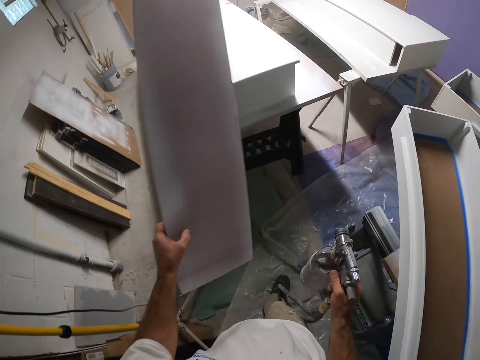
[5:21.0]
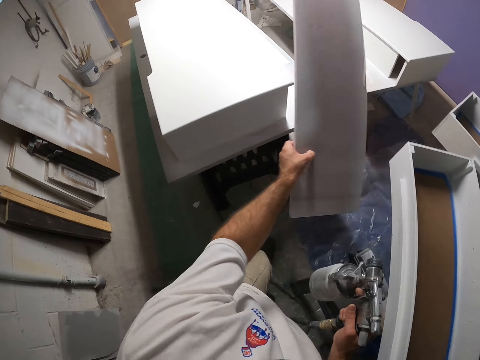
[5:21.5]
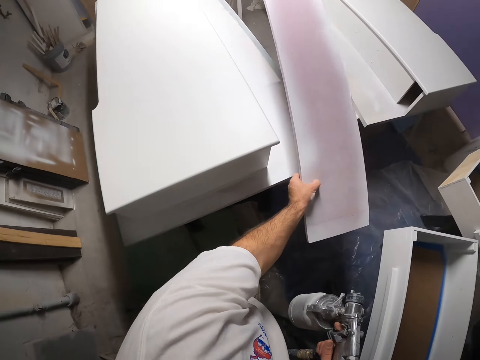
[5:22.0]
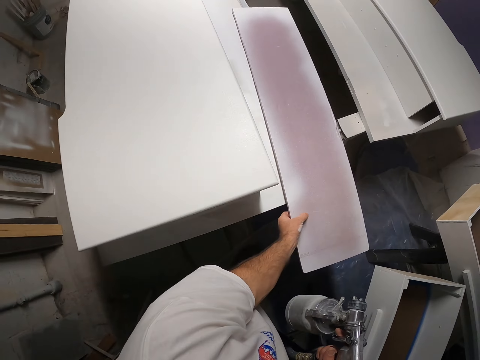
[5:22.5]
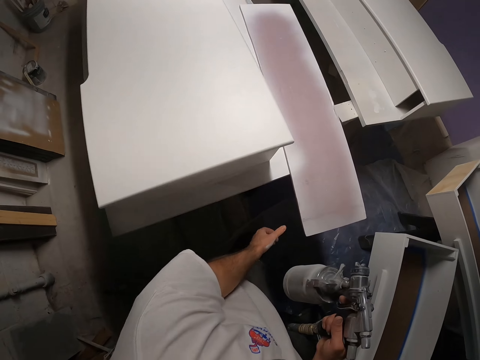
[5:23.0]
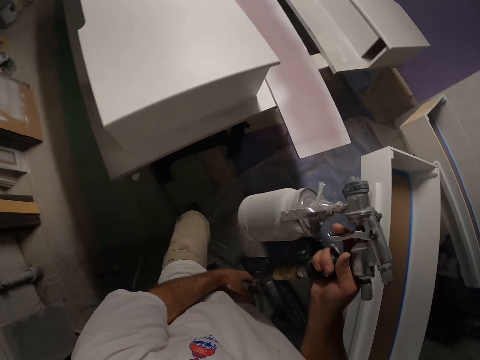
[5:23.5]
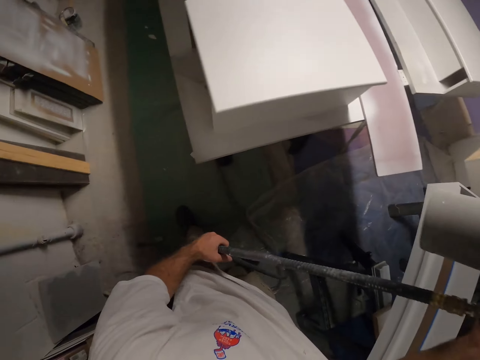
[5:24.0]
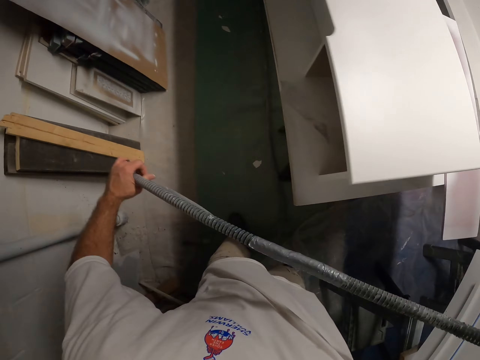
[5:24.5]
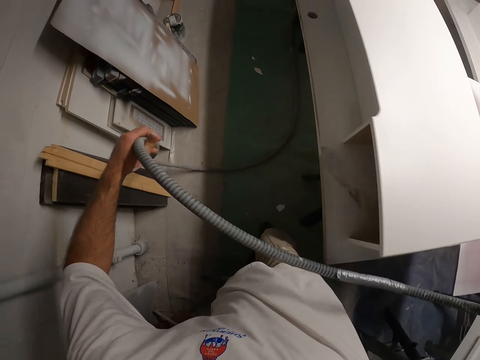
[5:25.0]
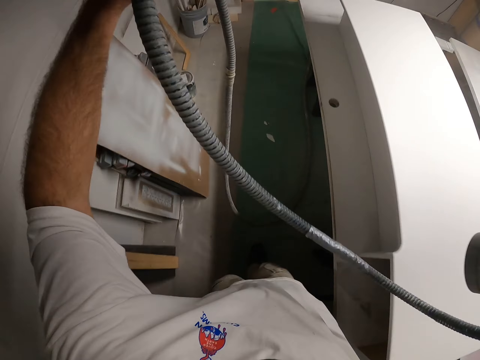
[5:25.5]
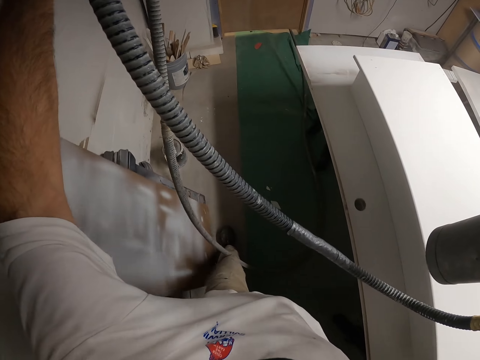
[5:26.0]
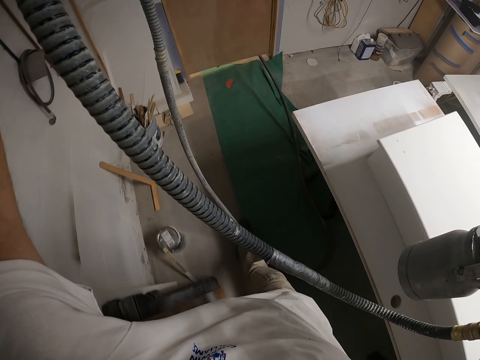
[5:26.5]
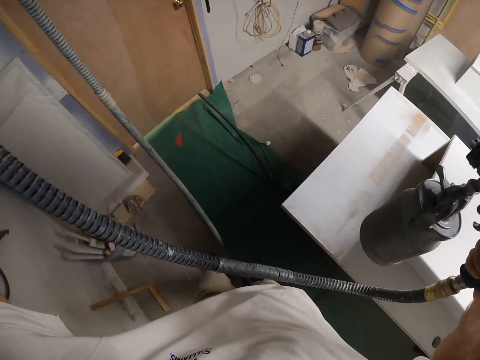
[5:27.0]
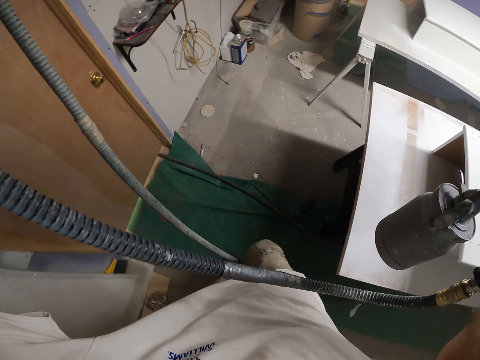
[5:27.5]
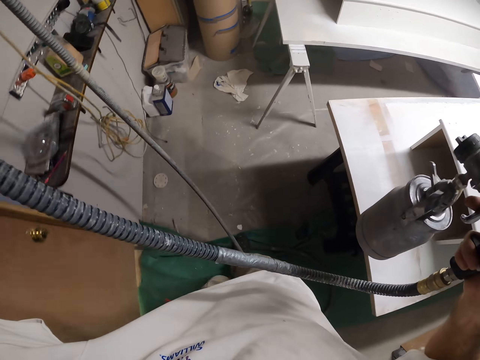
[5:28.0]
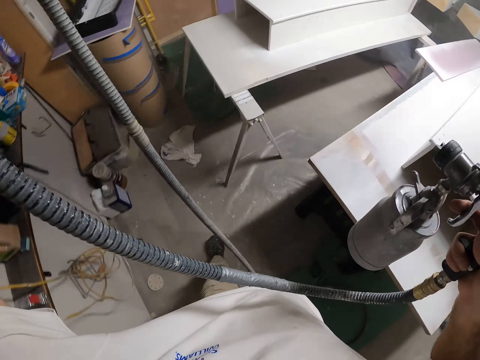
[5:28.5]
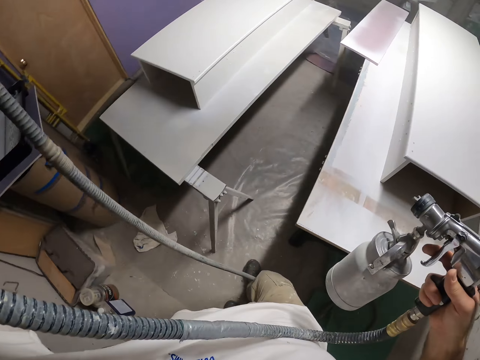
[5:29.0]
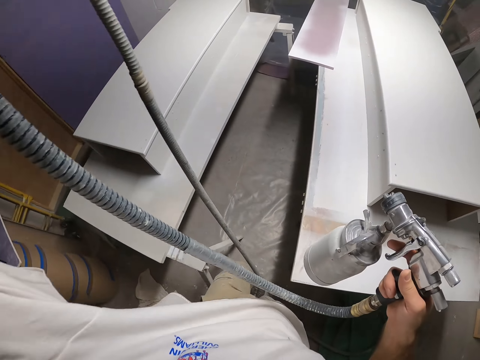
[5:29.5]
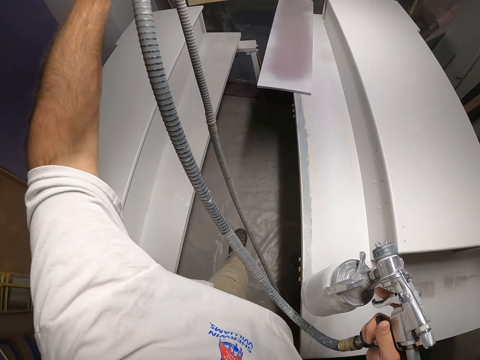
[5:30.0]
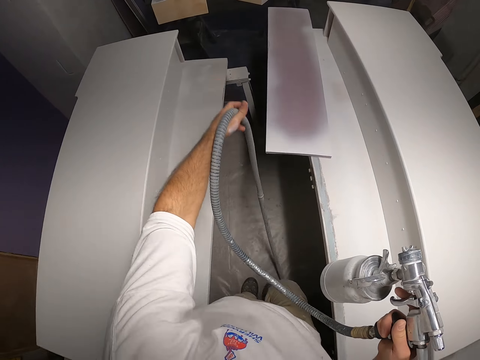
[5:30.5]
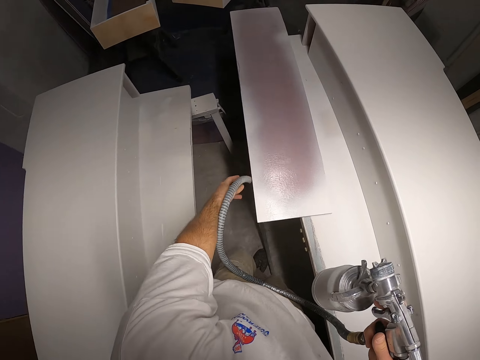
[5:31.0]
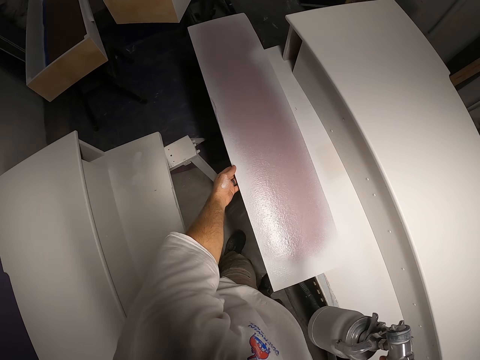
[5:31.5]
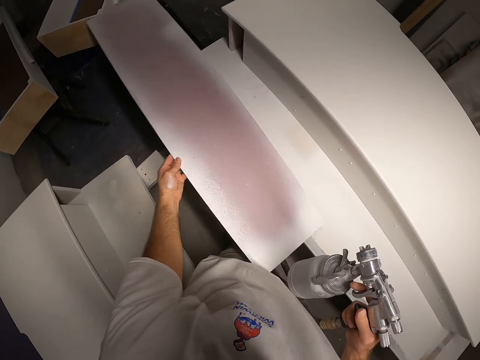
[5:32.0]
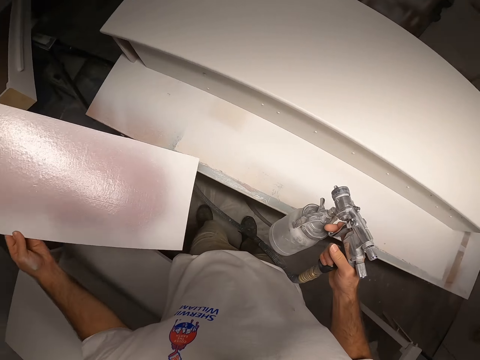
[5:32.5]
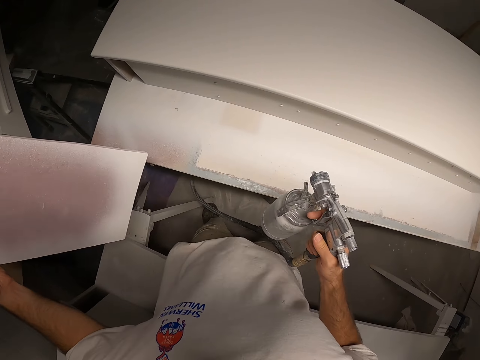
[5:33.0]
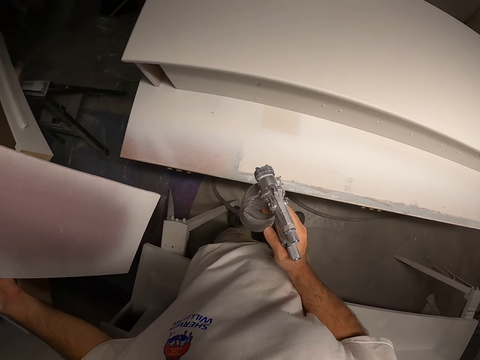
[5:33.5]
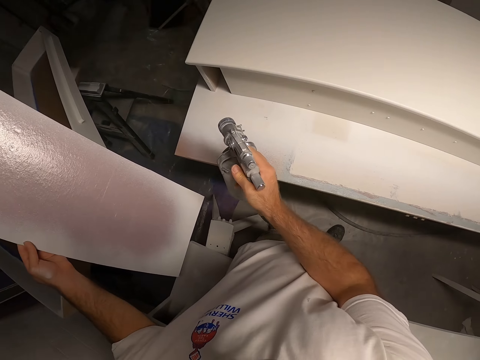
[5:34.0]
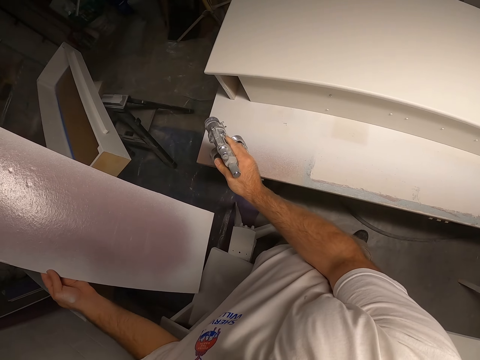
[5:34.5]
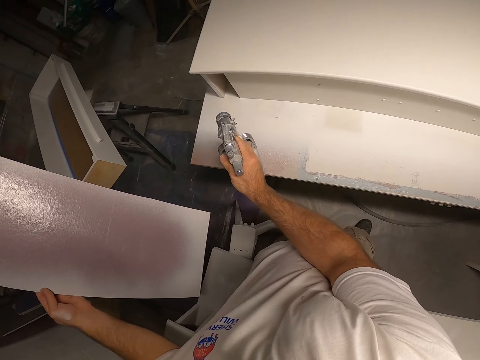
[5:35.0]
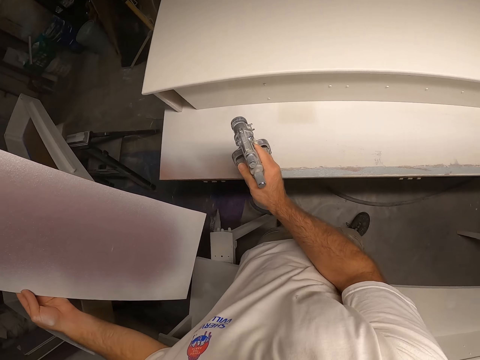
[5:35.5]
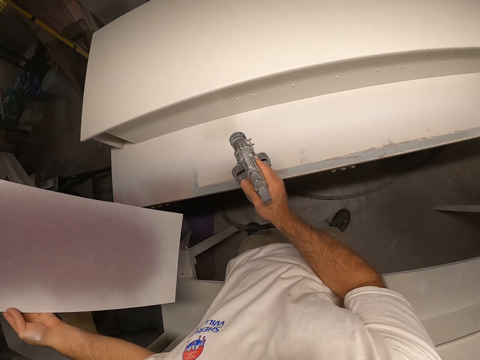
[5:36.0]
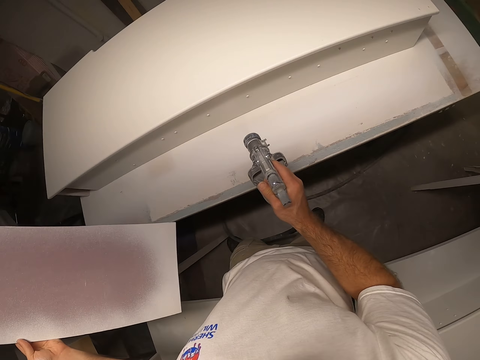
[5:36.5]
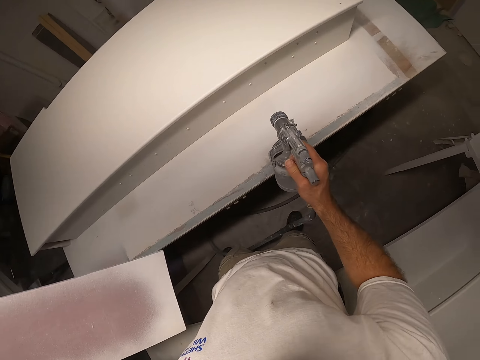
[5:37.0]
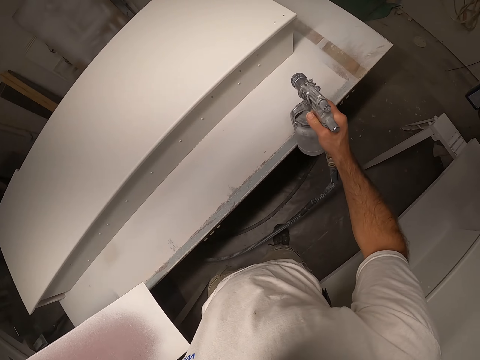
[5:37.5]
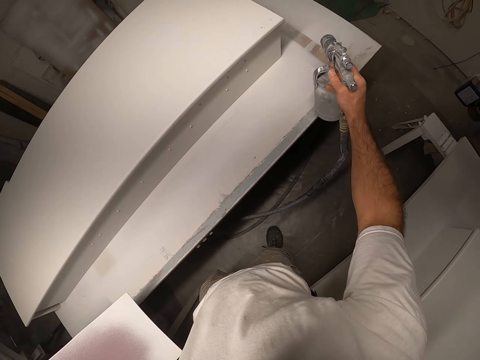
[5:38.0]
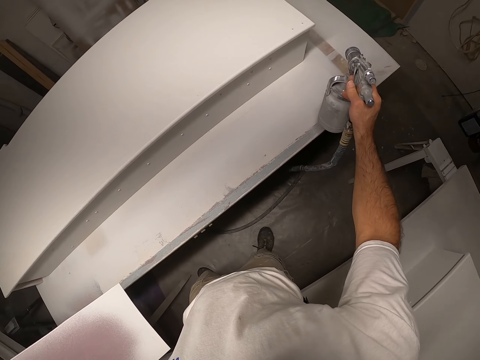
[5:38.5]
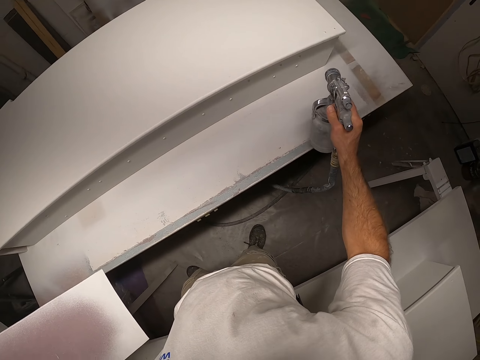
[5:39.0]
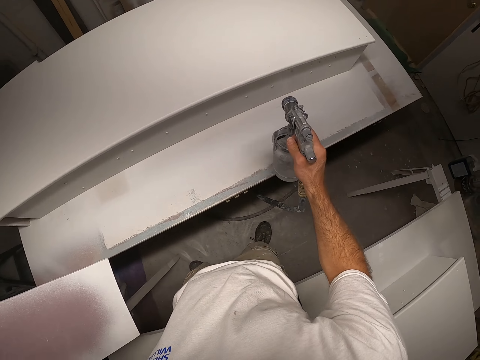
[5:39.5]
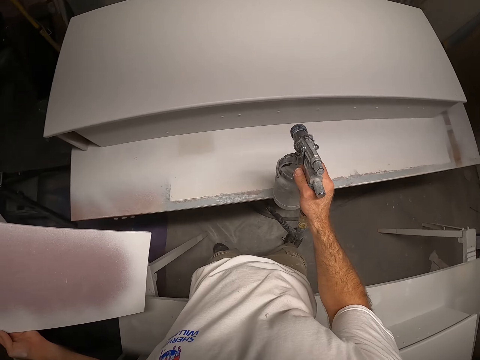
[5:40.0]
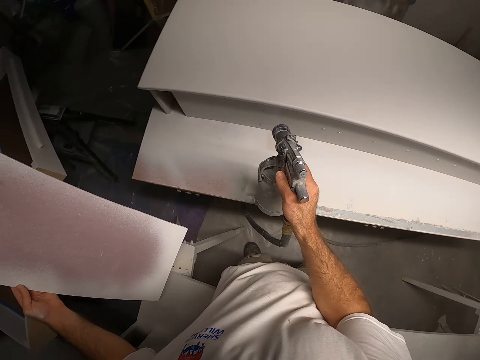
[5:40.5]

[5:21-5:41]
The camera wearer walks around the room. He drops the plank on furniture with his left hand. He holds a cord of the spray gun with his left hand. He pulls the cable of the machine. He walks around the room. He moves the plank on the furniture with his left hand, drops the cord of the spray gun with his left hand, and picks up the plank from the furniture with his left hand. He sprays some paint from the spray gun at the furniture with his right hand.

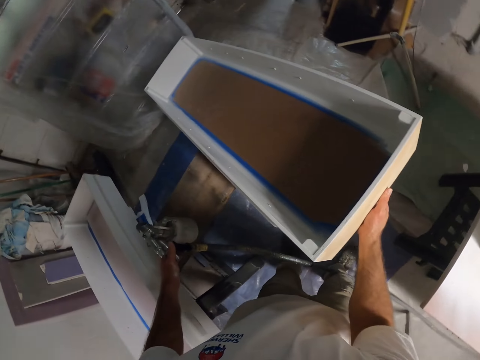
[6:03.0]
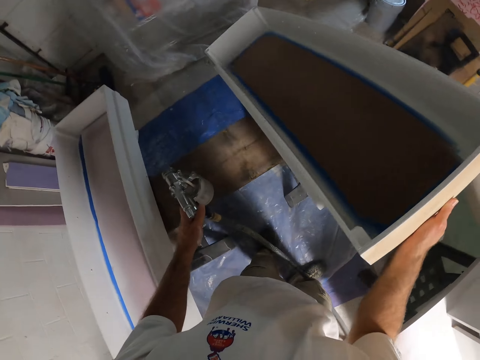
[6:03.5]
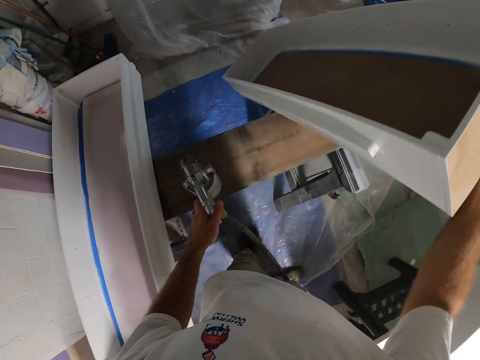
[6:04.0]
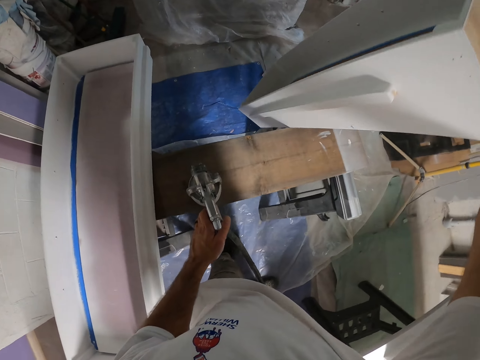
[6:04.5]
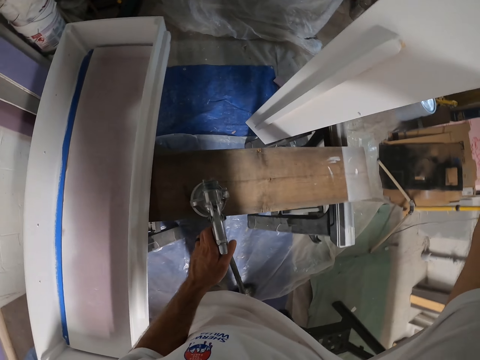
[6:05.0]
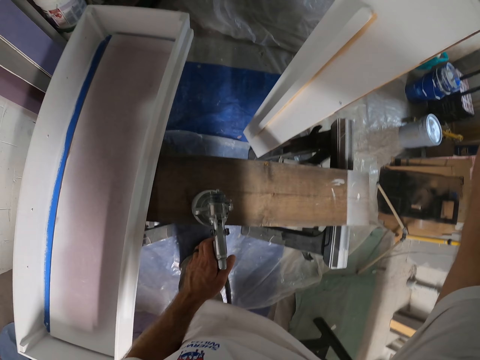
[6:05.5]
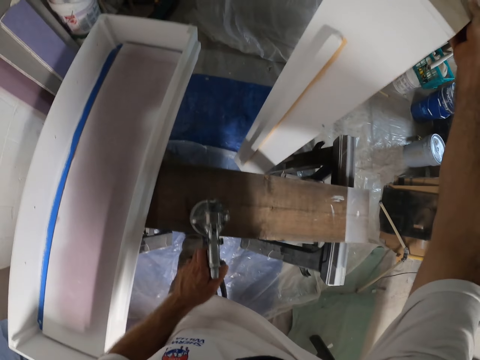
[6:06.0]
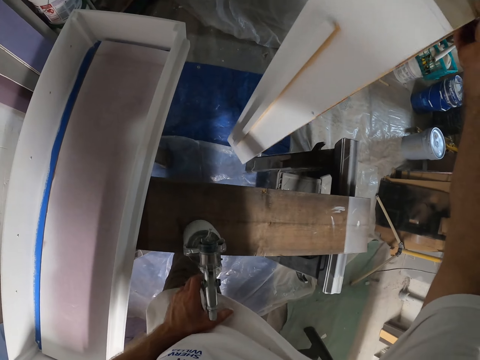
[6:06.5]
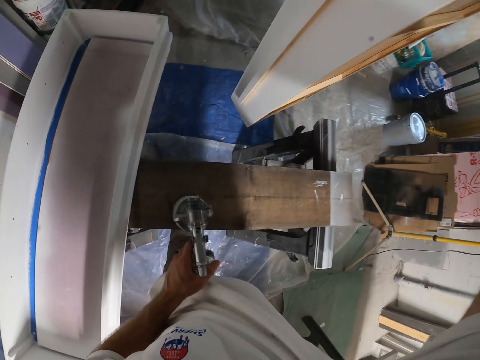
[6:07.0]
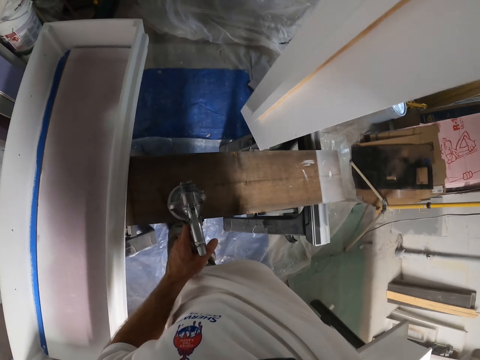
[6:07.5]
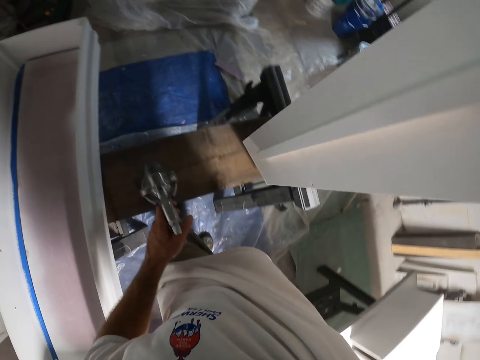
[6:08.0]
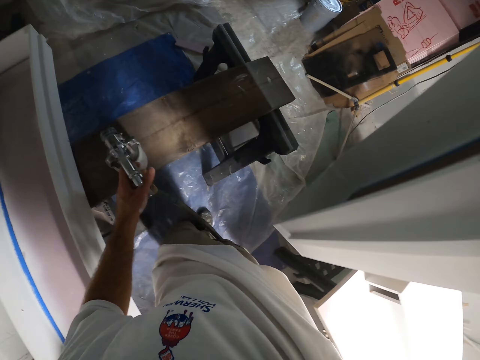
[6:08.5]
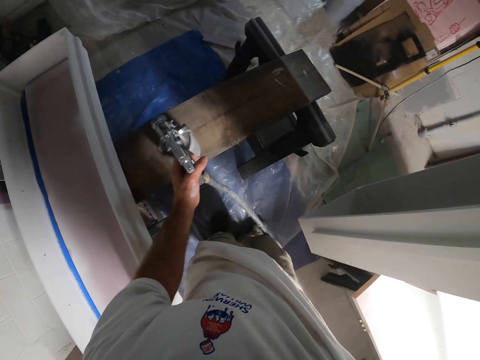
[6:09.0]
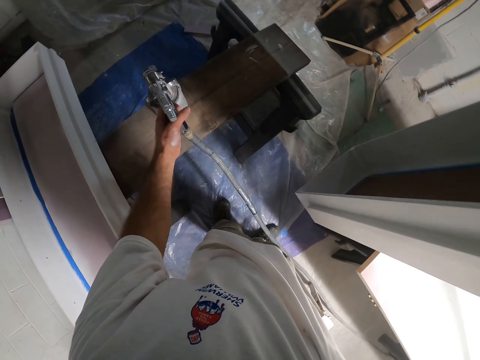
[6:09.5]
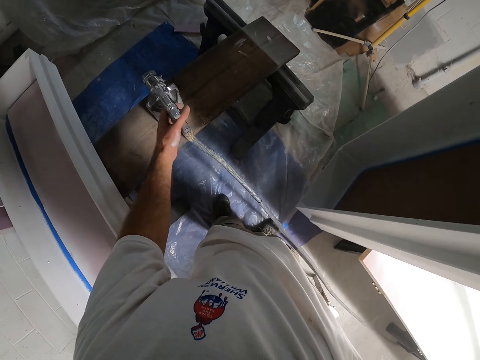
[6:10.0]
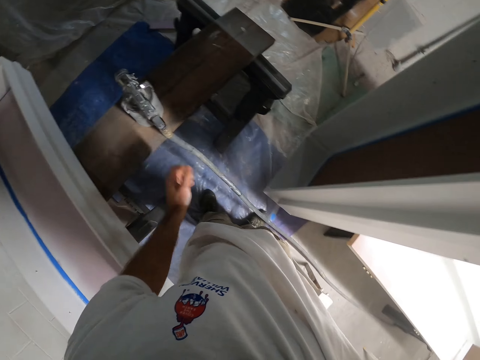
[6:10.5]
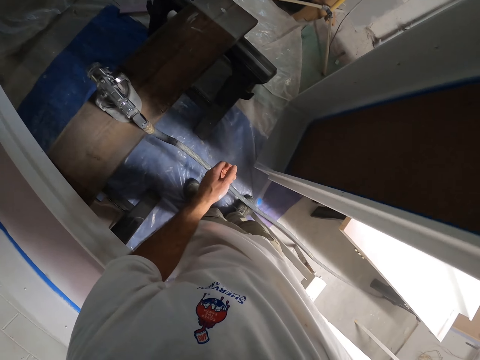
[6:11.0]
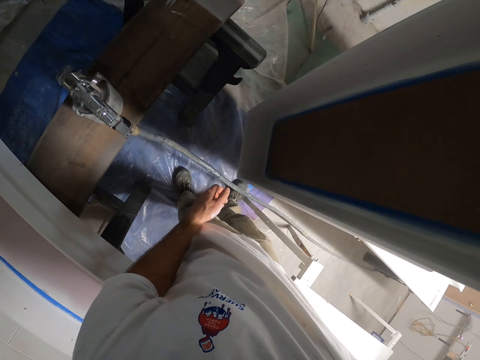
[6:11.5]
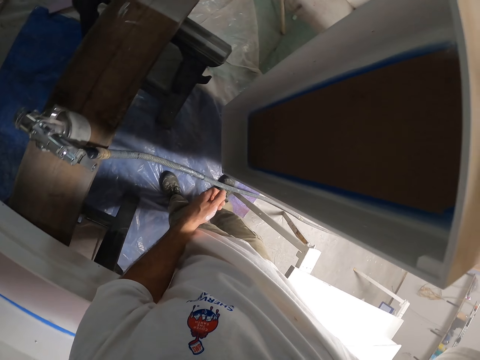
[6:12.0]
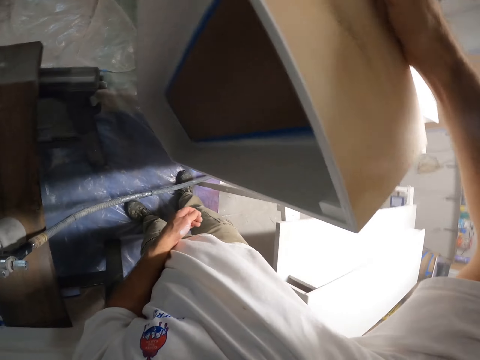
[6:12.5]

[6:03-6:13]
The camera wearer pulls up the box. They drop the spray machine on the table.
